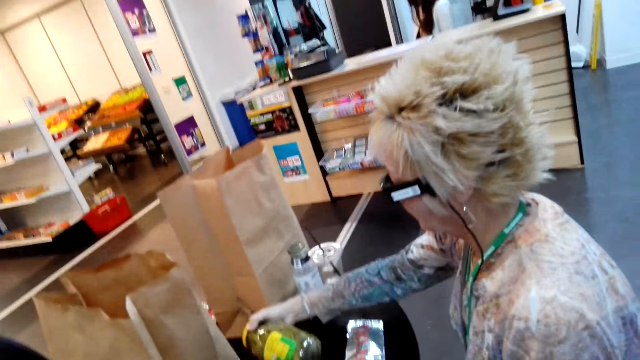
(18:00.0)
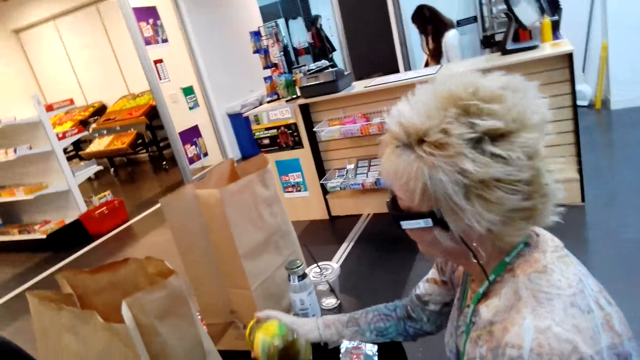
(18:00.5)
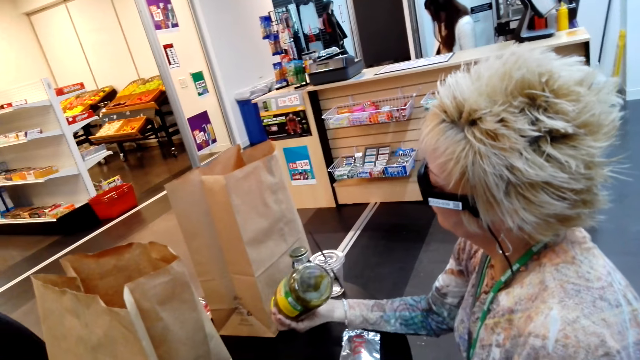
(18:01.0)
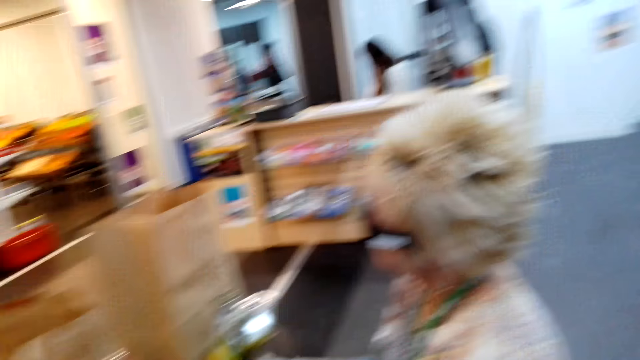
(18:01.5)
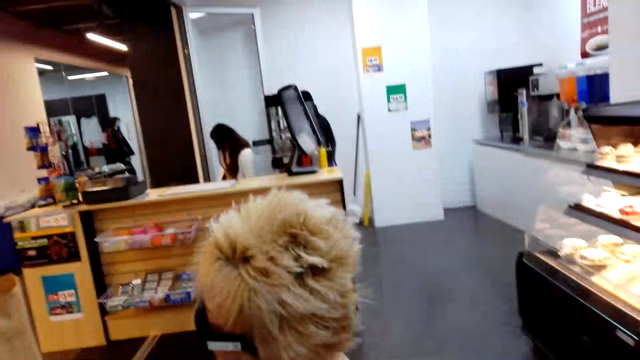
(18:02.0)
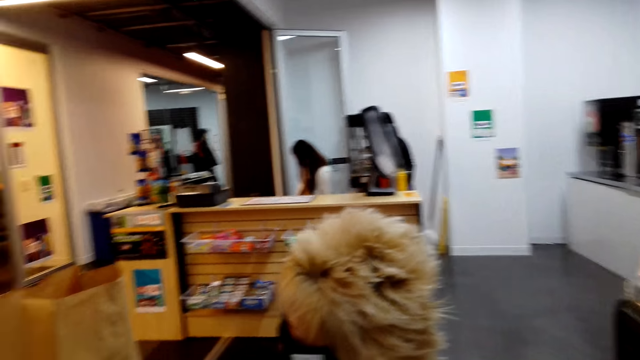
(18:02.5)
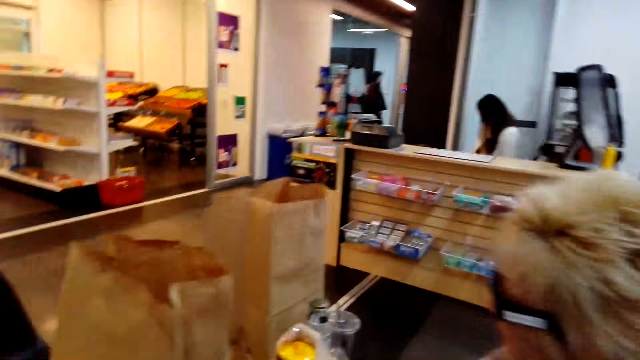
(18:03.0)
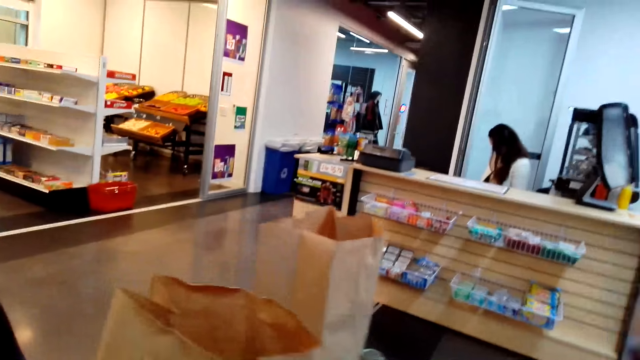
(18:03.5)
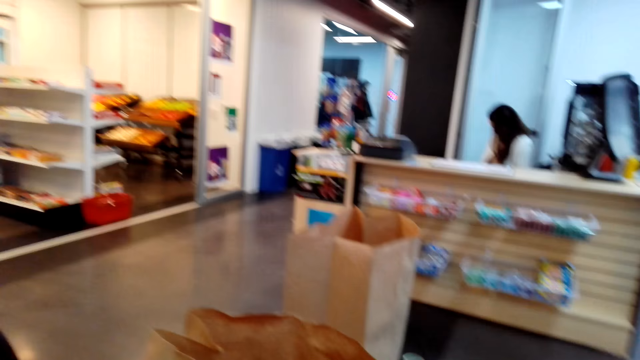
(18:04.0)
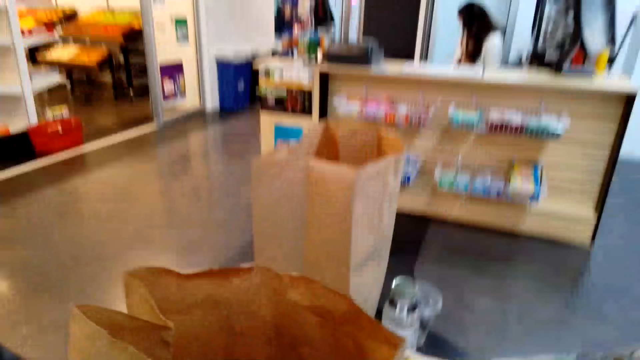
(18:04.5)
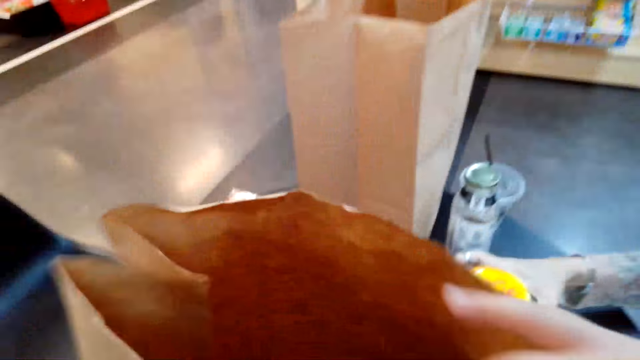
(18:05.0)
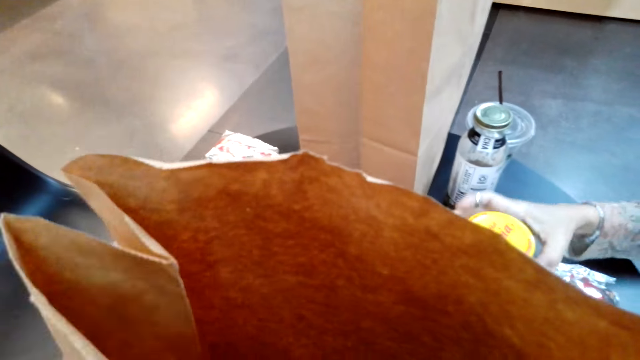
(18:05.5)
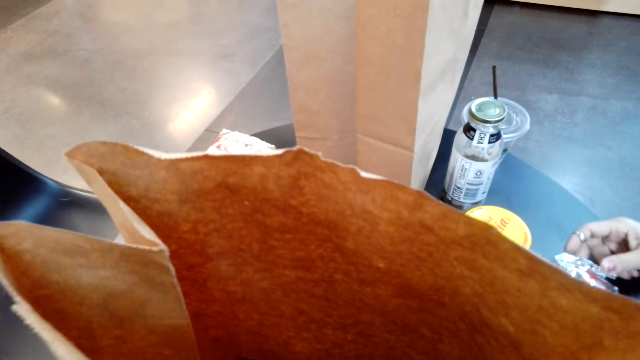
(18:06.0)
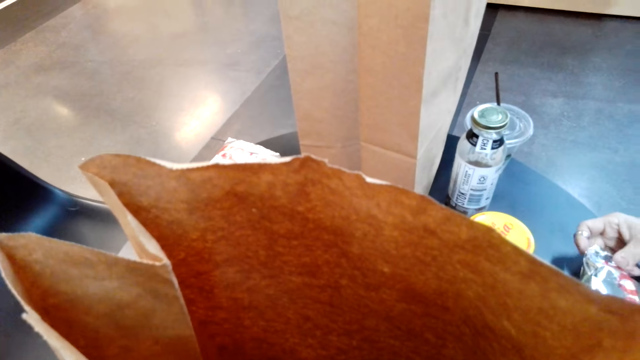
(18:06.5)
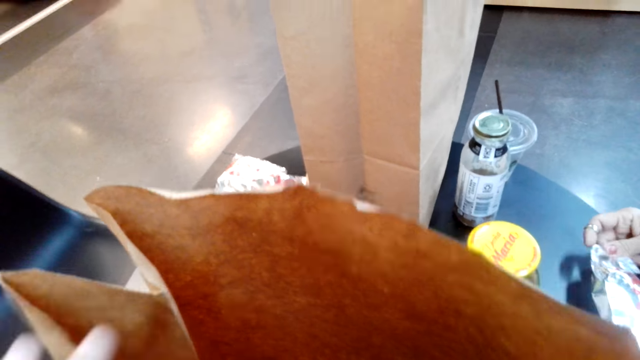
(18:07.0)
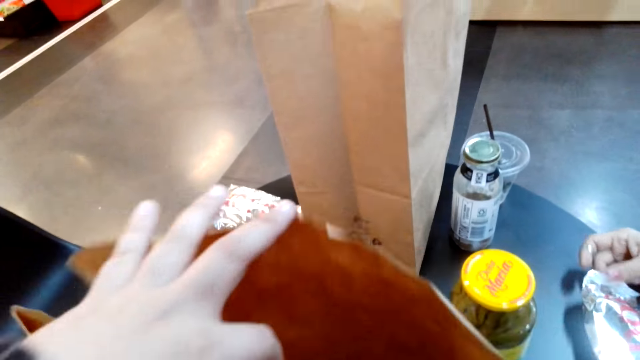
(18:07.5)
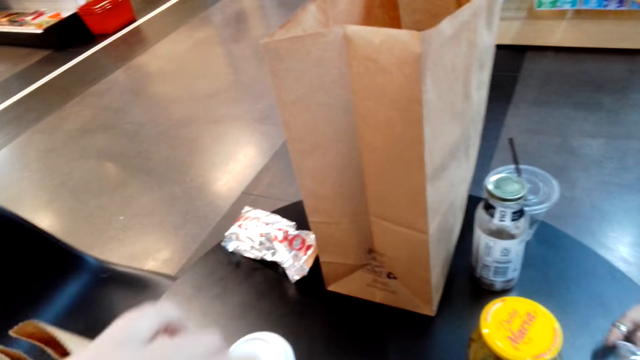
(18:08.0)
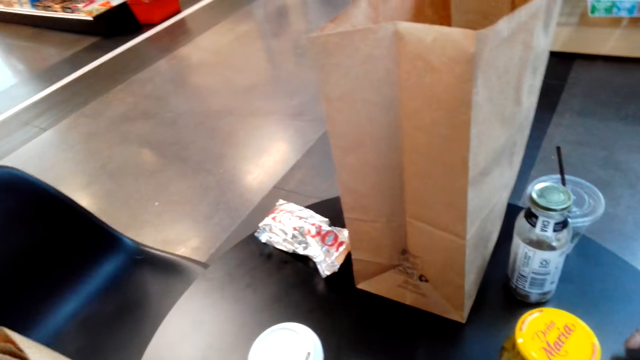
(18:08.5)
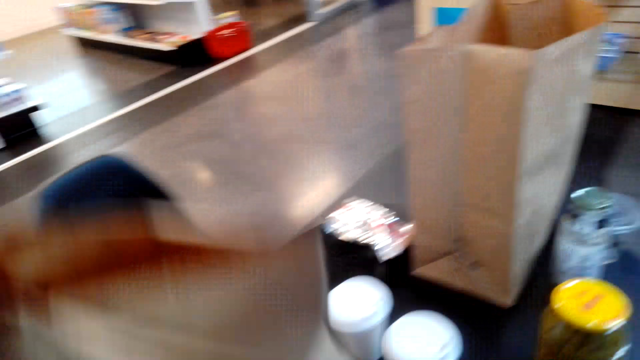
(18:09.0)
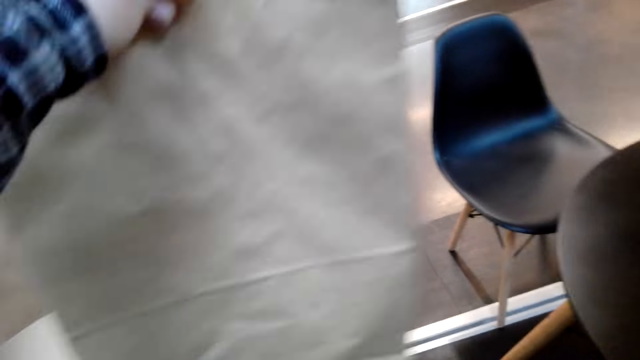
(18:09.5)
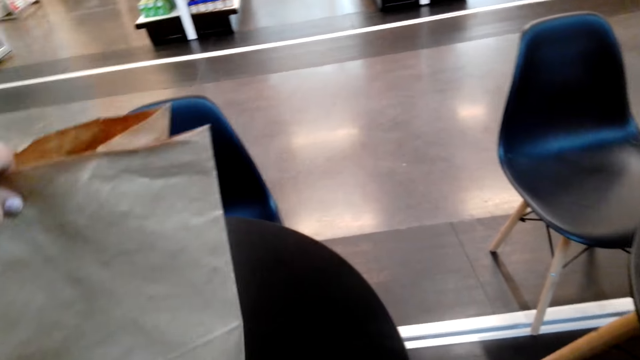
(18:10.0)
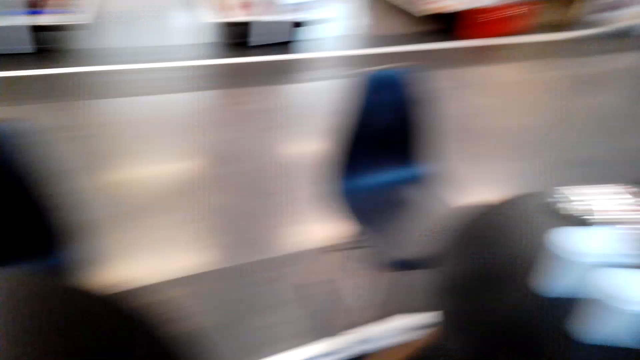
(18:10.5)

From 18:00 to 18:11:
A woman lifts a bottle. The camera wearer looks around. They hold the carrier bag on the table. They lift the bag. They collect the carrier bag.

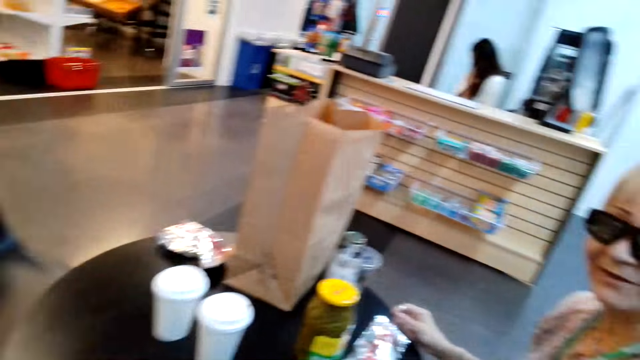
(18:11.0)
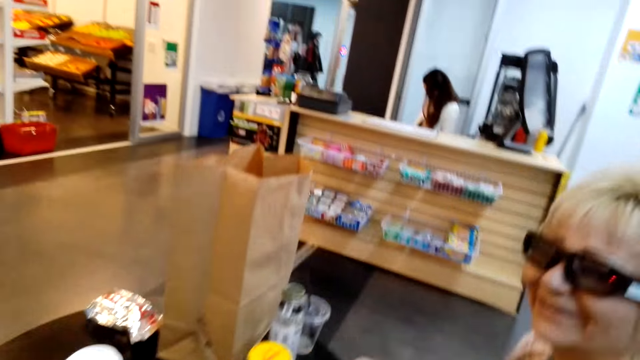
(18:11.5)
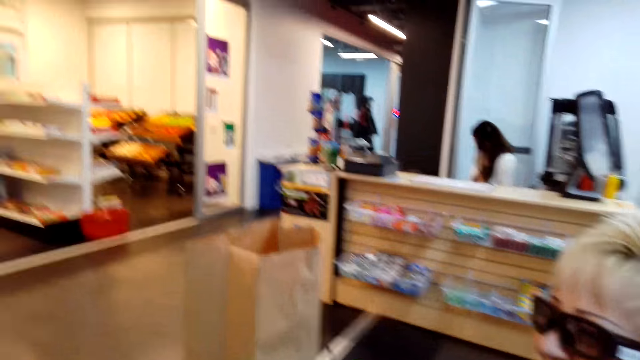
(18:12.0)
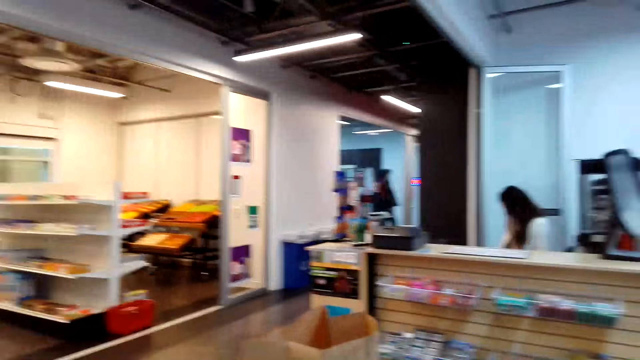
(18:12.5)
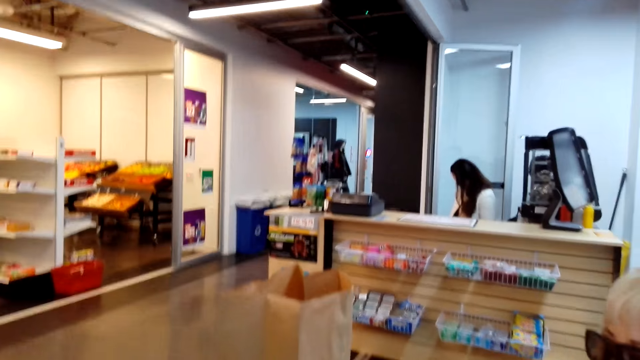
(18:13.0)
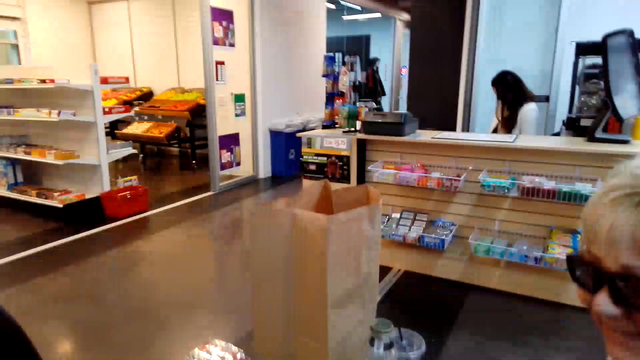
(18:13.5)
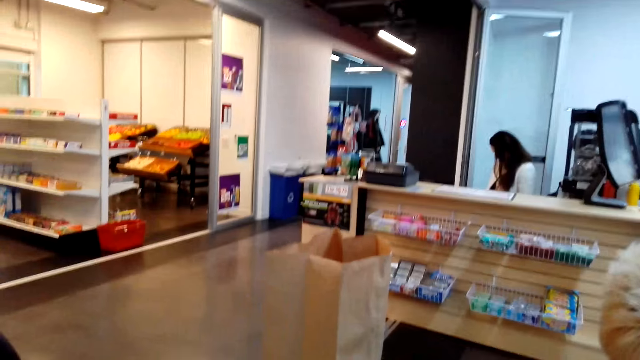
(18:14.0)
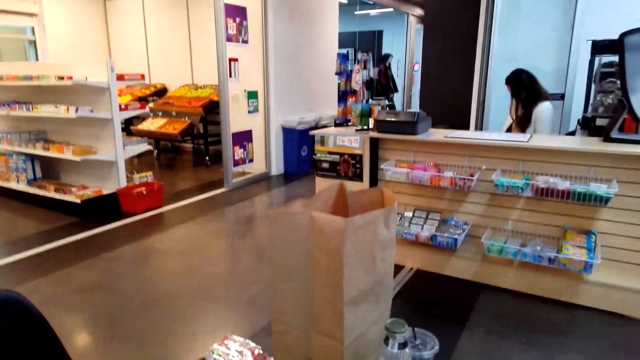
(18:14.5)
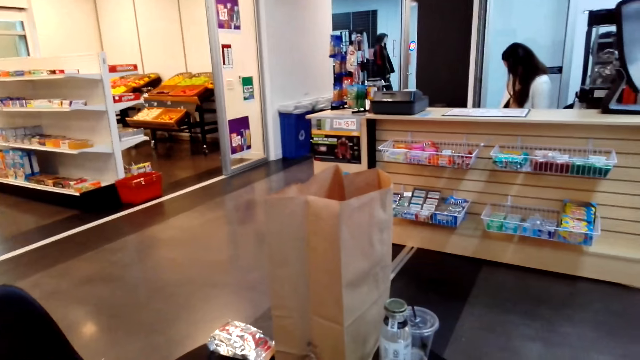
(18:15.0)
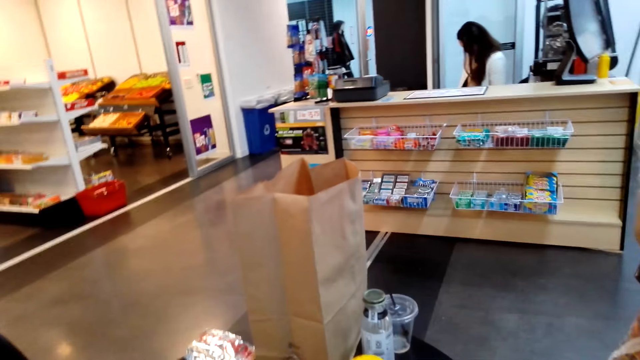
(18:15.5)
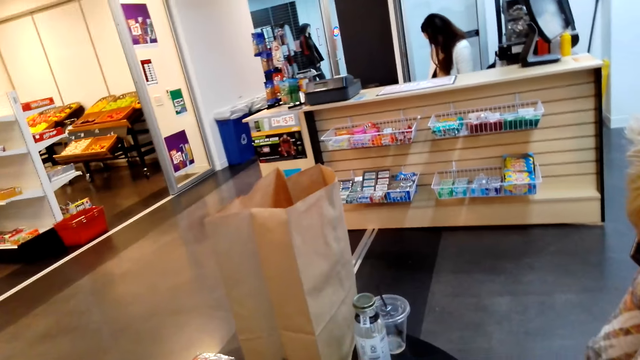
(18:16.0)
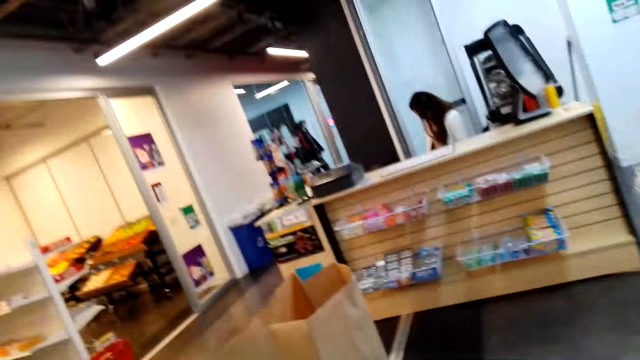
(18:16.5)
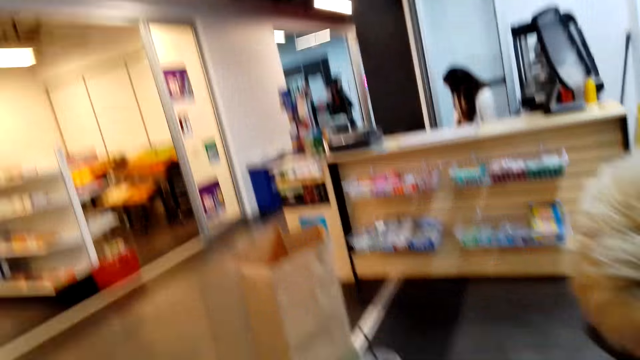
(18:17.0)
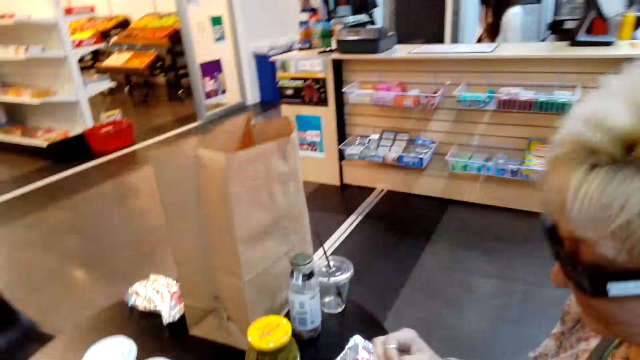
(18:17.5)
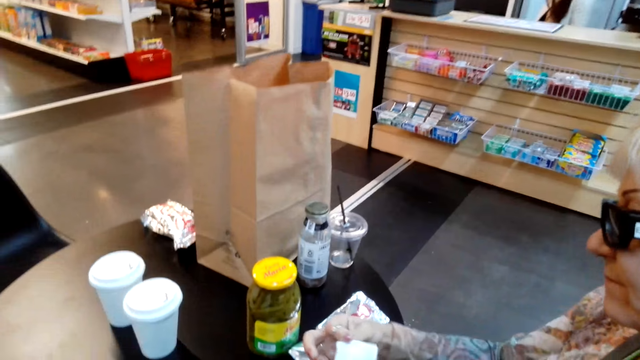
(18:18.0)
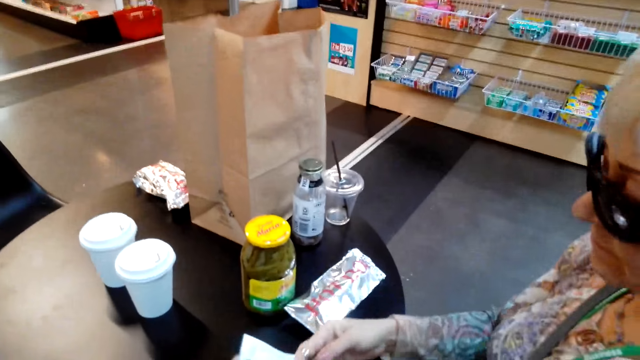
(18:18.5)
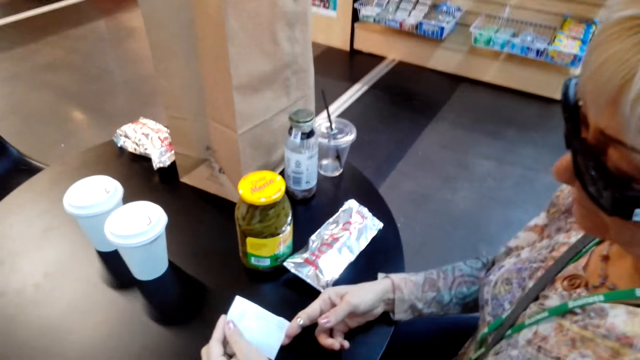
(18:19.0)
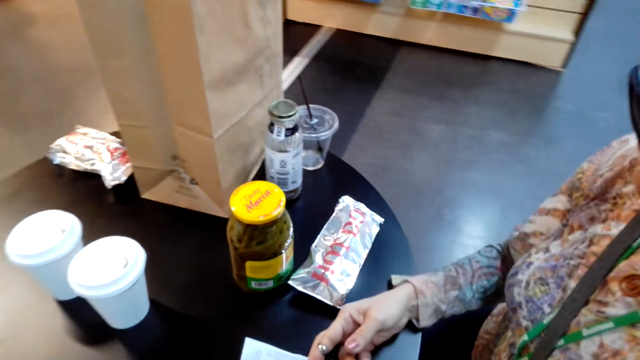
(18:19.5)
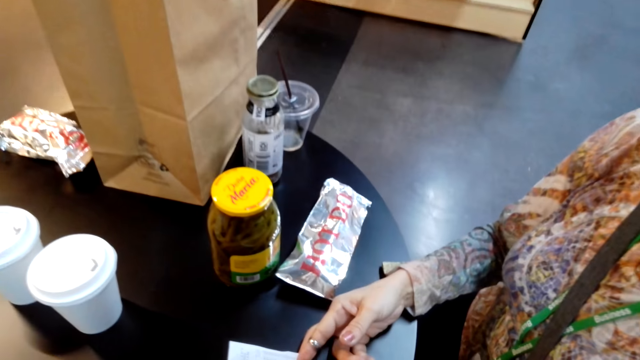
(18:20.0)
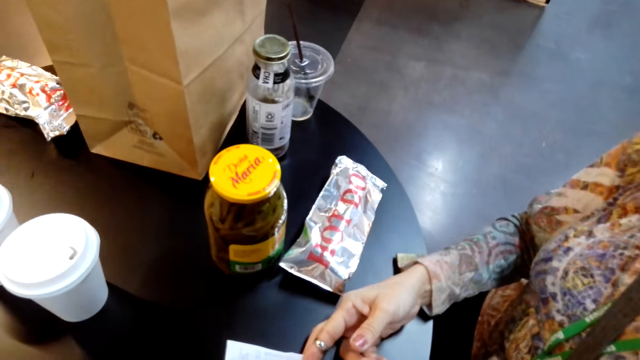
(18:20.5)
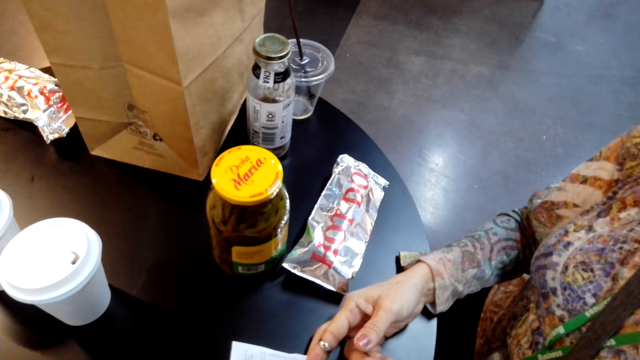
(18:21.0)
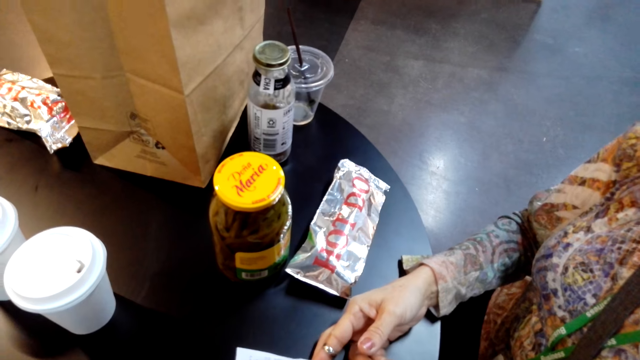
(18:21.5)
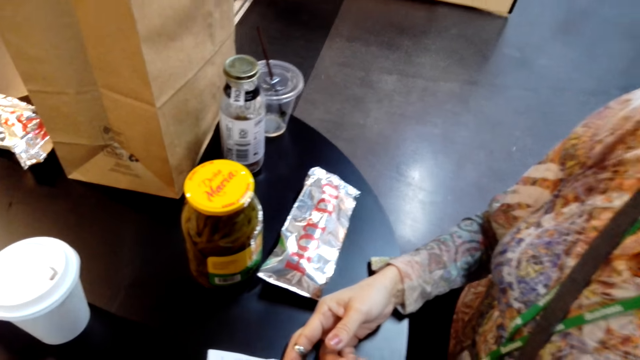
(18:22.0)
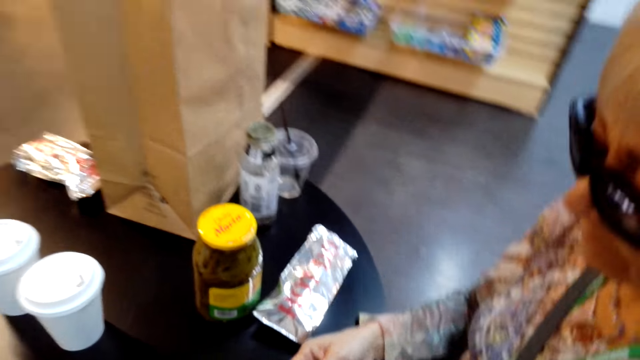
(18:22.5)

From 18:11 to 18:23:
The camera wearer looks around. A lady picks something.
